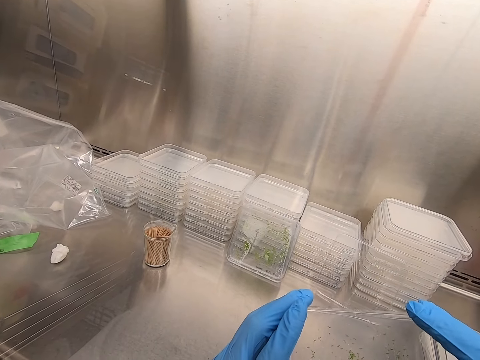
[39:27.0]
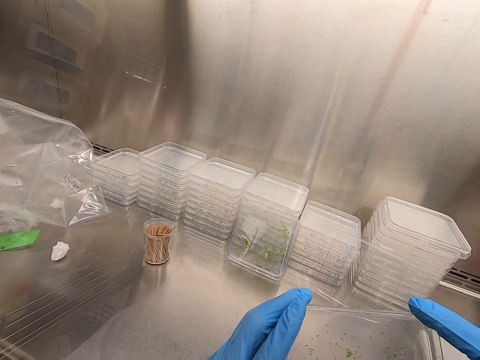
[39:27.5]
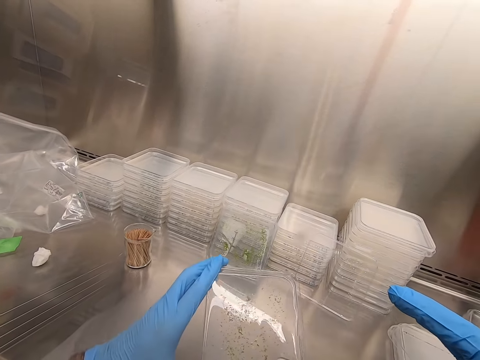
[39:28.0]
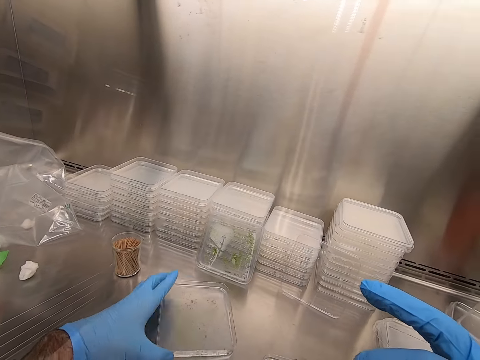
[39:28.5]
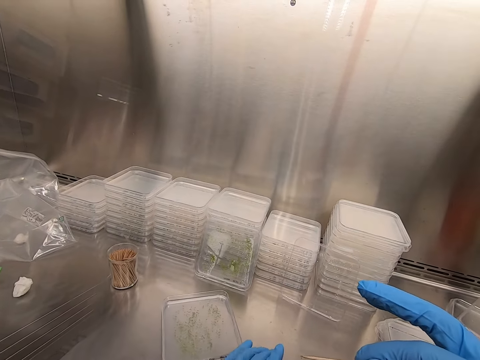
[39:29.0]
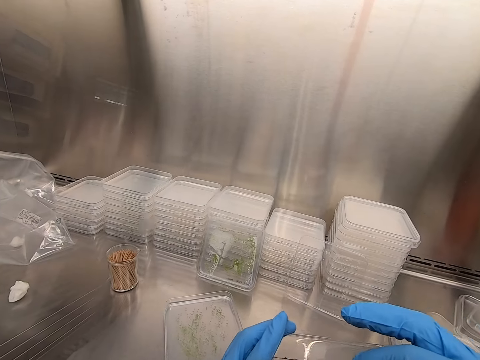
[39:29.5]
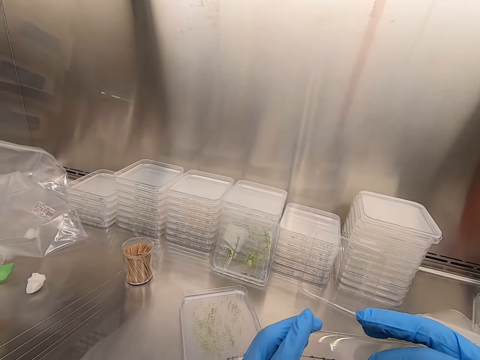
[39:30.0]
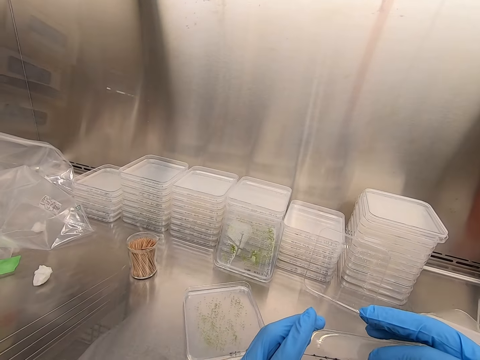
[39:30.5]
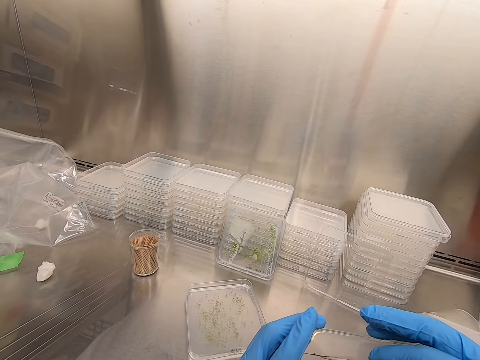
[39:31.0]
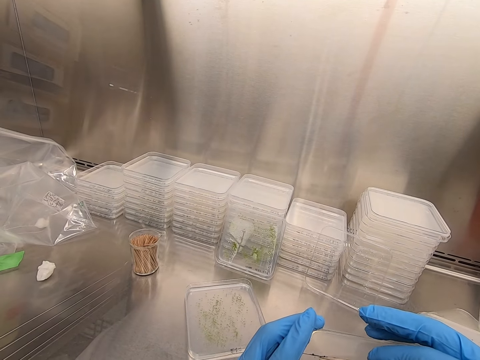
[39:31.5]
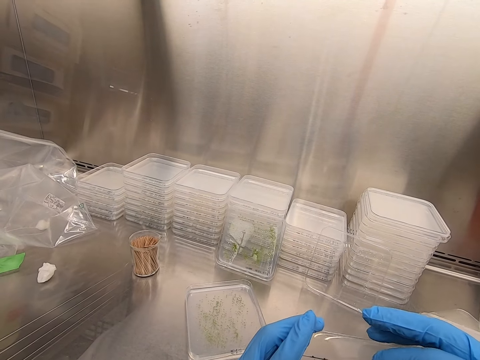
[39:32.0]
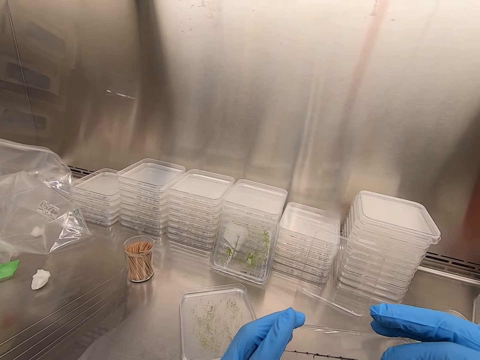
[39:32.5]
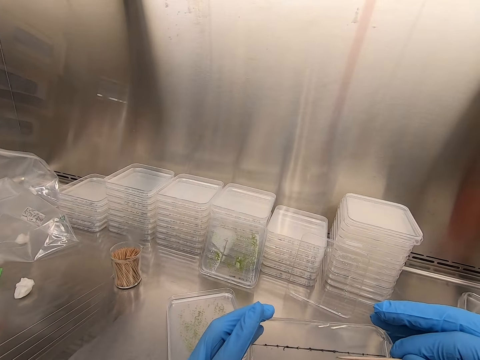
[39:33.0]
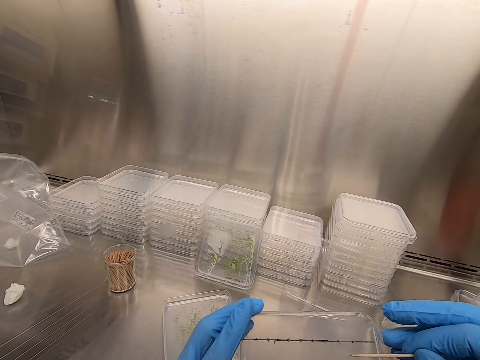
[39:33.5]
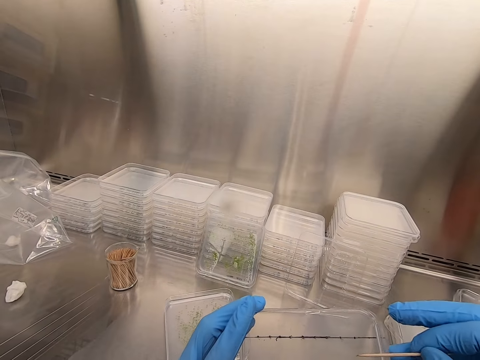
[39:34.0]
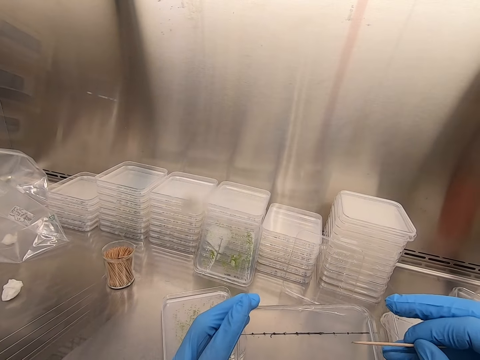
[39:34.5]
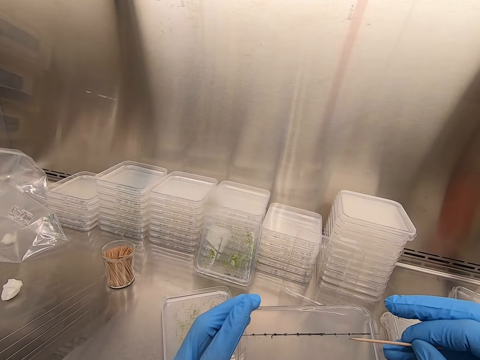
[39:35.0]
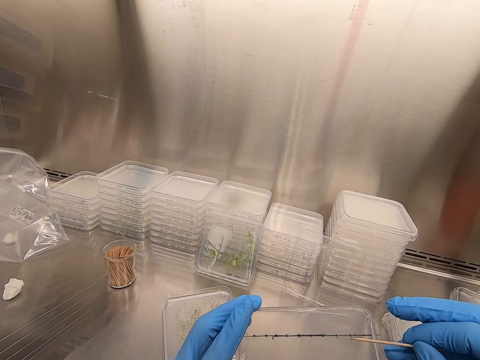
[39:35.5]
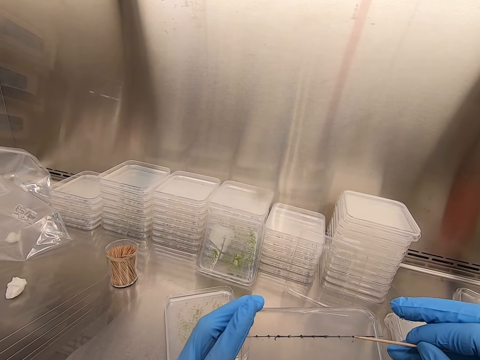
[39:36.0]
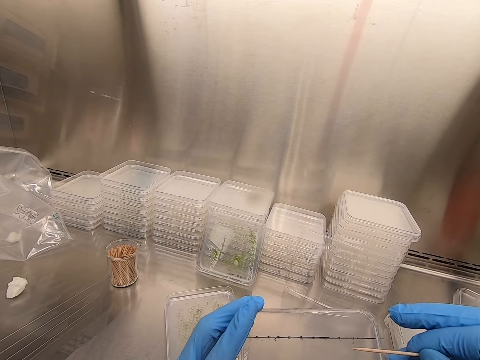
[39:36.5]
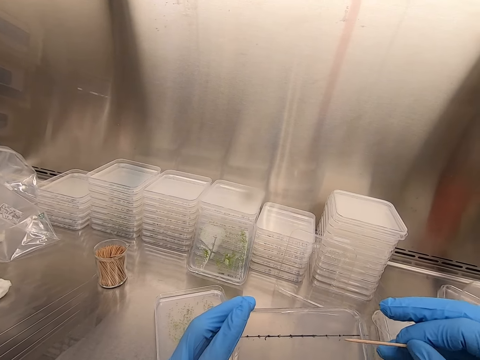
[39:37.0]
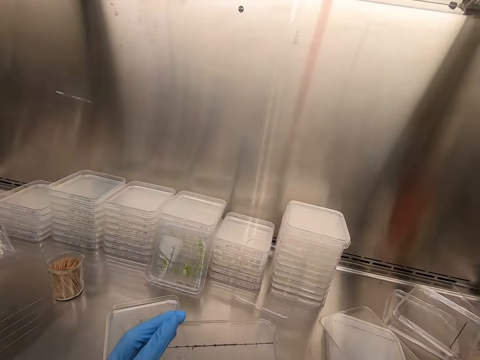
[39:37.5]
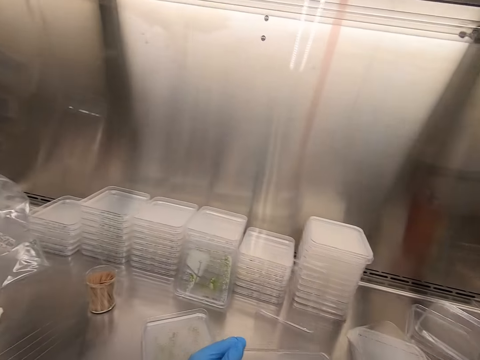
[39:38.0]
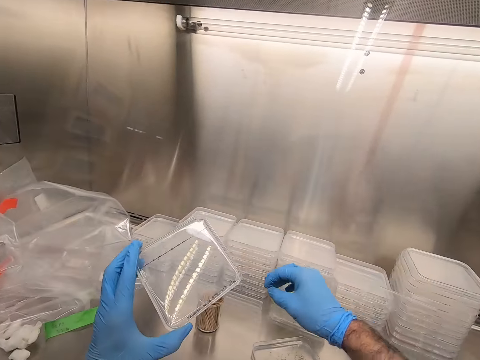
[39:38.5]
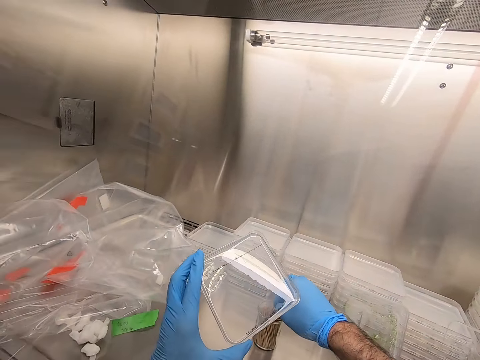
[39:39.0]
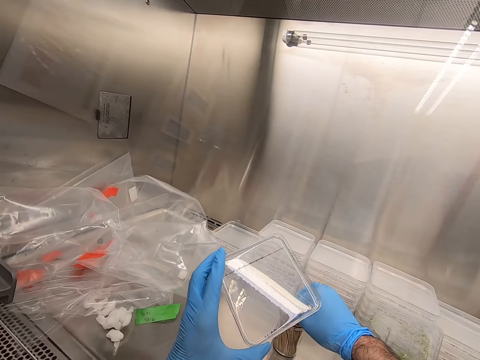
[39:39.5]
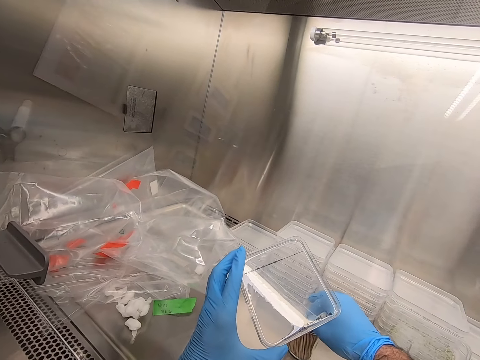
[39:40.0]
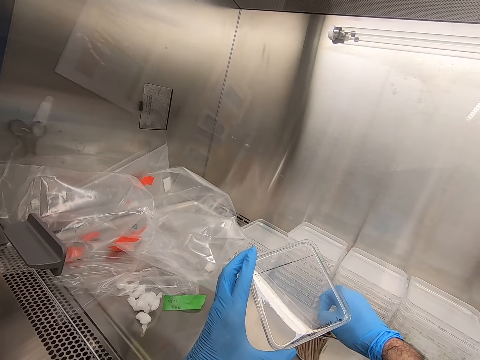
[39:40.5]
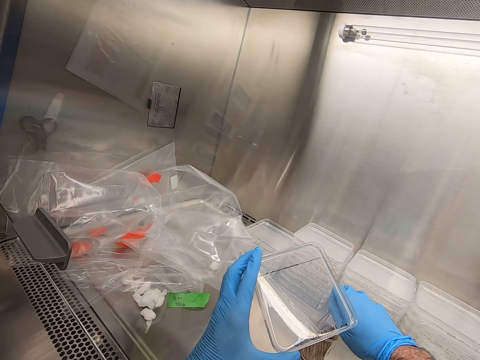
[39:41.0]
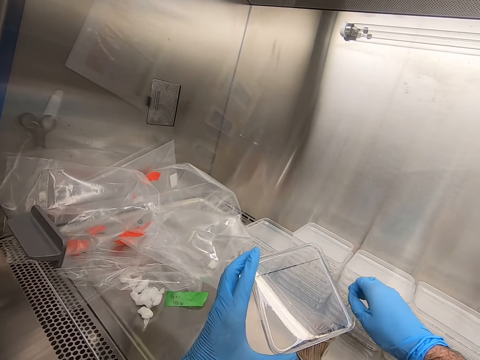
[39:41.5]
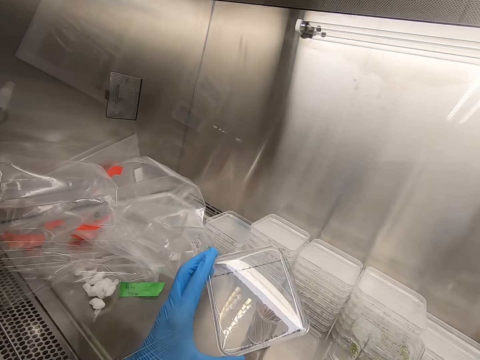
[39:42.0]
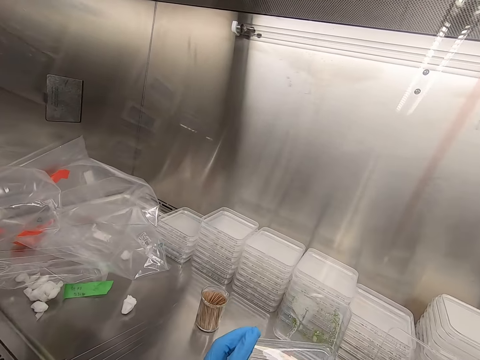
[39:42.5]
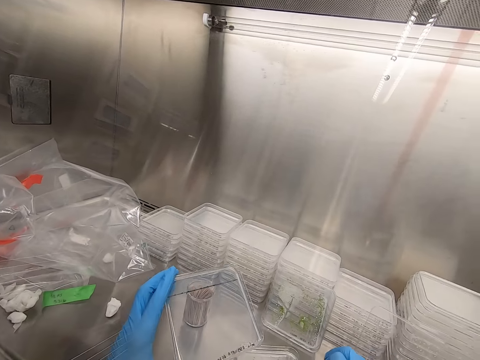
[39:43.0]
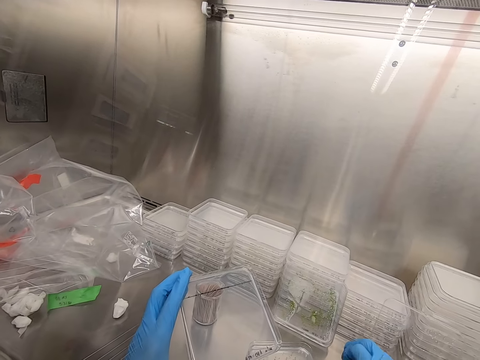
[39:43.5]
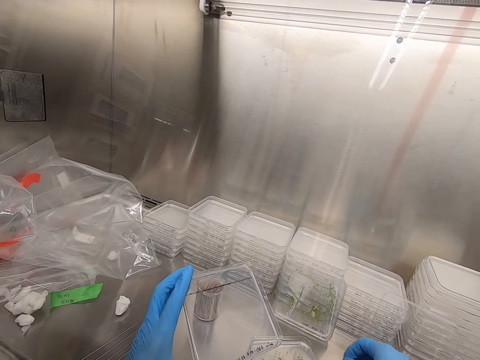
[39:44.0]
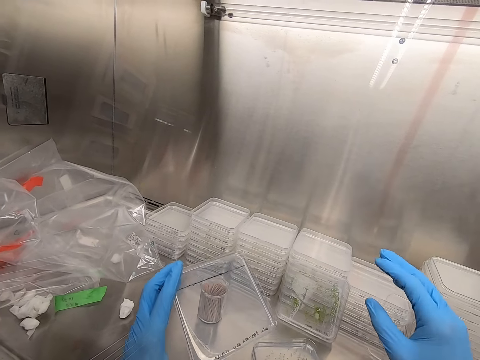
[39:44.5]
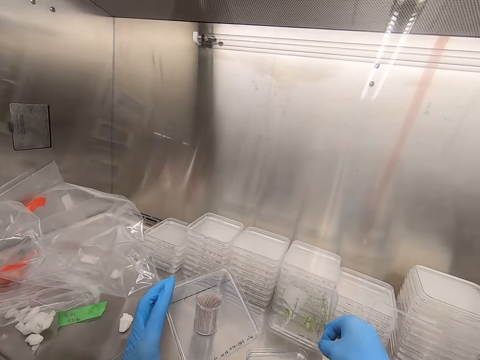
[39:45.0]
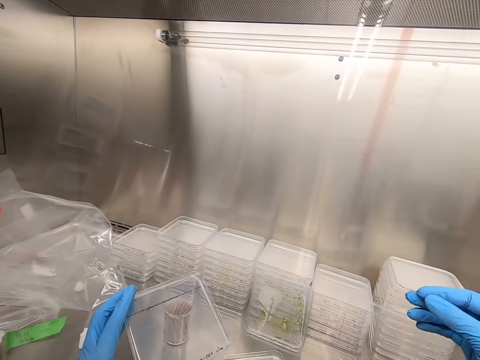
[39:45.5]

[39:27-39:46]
The camera wearer places an acrylic sheet or tray on the table. They put something at the tray with a wood stick. They pick particles from the acrylic sheet. They throw a toothpick in the dustbin. They pick up the toothpick.

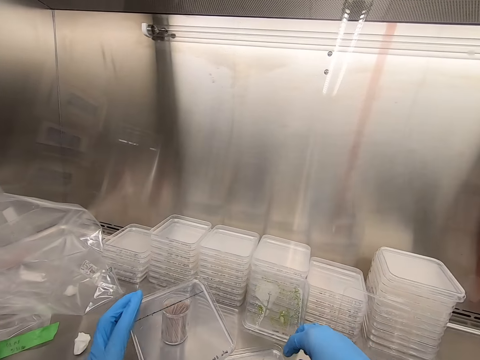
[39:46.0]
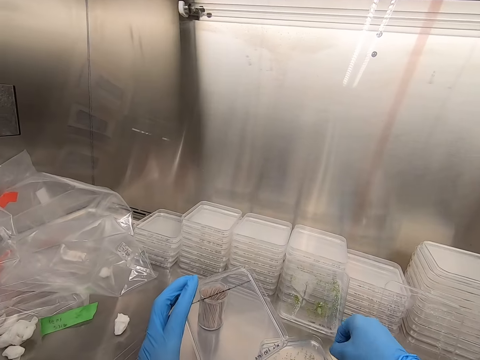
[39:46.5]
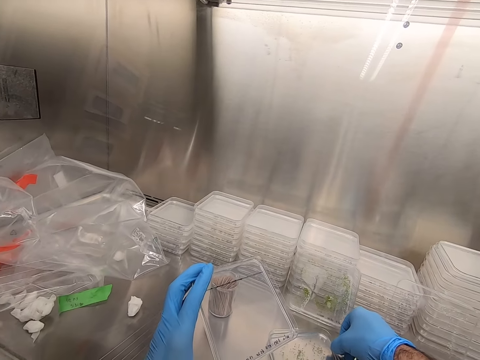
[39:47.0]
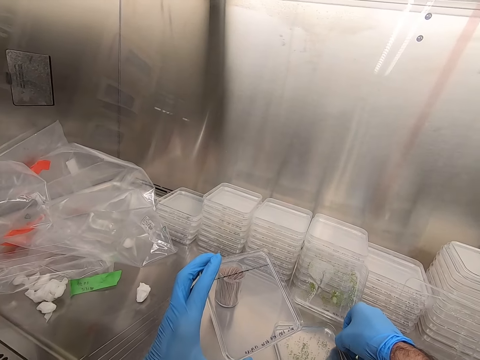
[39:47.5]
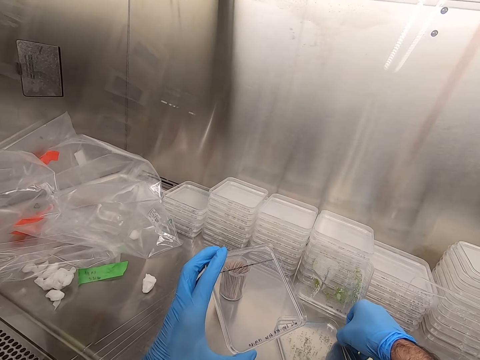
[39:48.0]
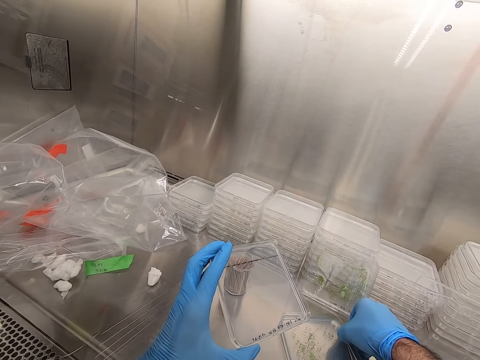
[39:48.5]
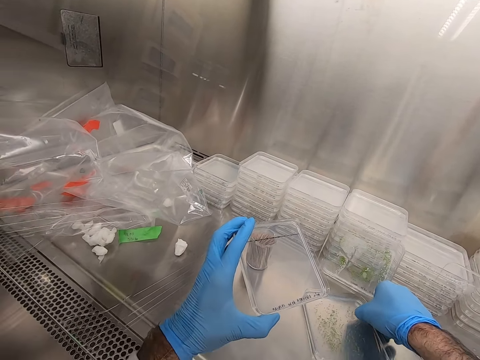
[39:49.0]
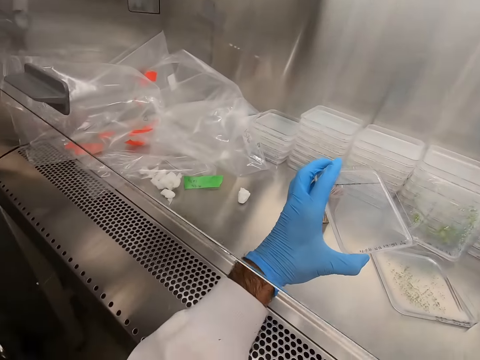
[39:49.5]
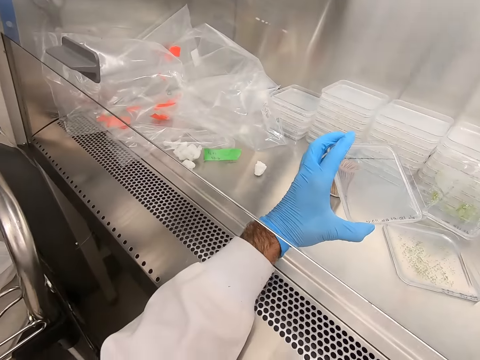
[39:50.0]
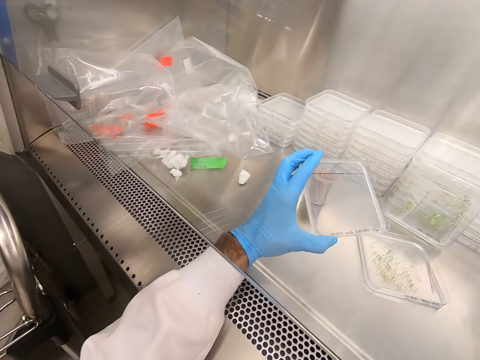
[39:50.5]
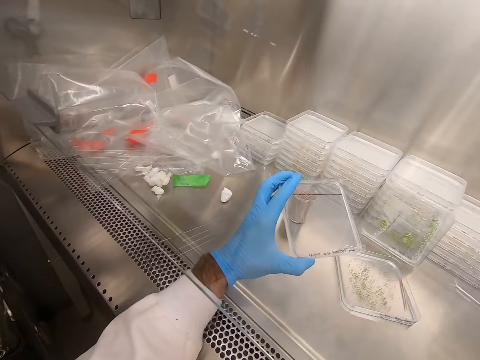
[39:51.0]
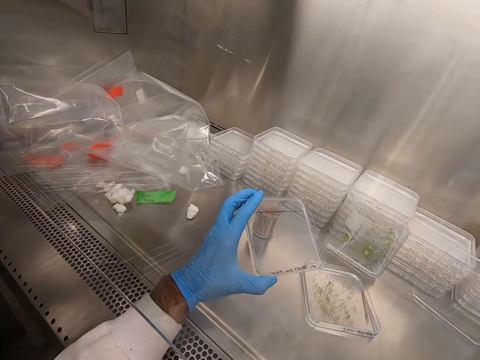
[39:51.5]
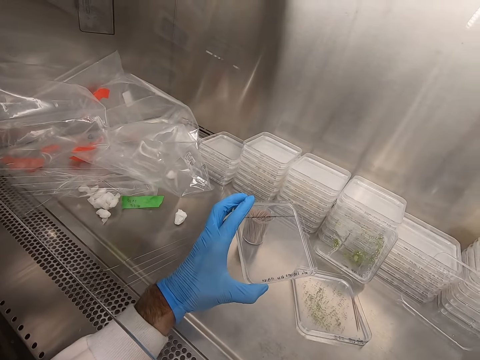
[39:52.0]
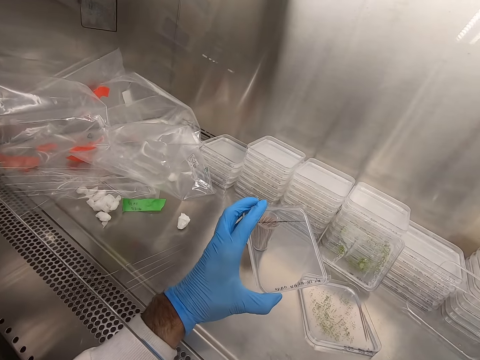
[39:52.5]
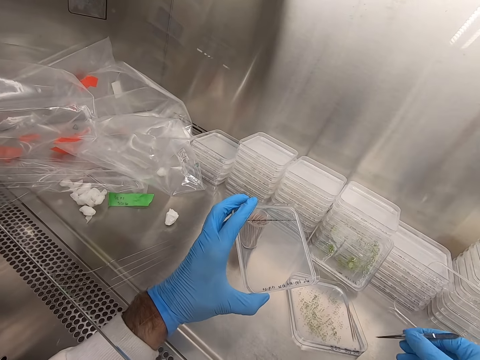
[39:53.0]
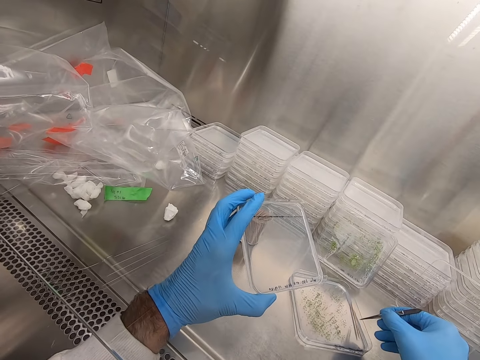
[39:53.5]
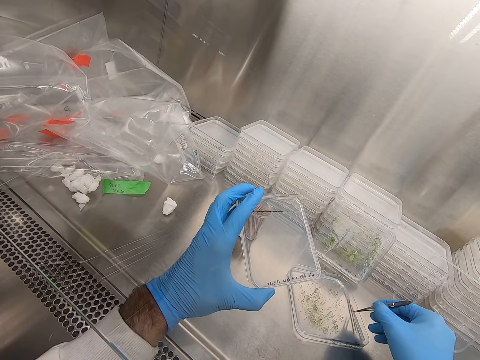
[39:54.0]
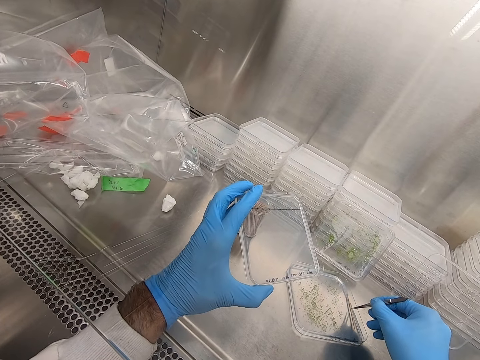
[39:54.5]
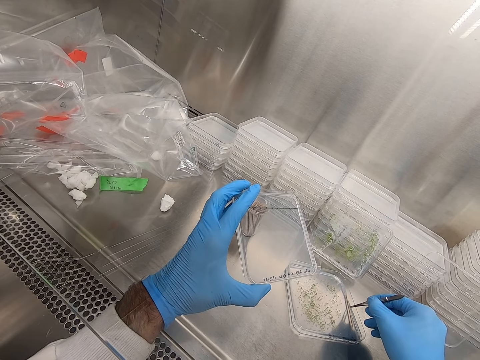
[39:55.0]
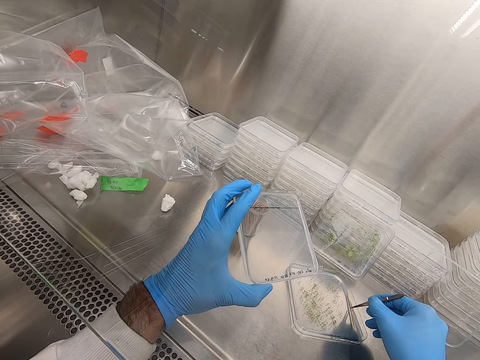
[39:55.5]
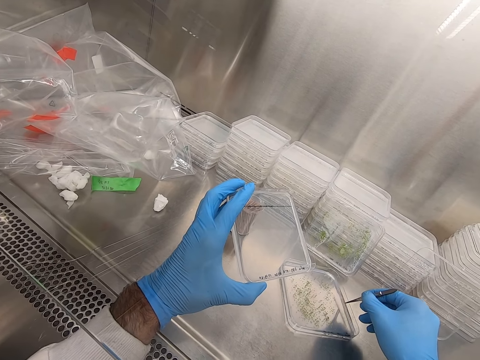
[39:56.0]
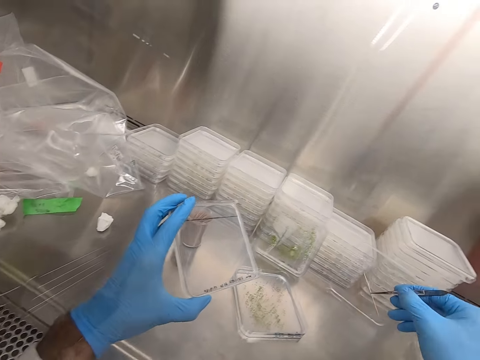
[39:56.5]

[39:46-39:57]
The camera wearer holds an acrylic sheet. They pick particles from the acrylic sheet. They pick up a wood stick with something.
